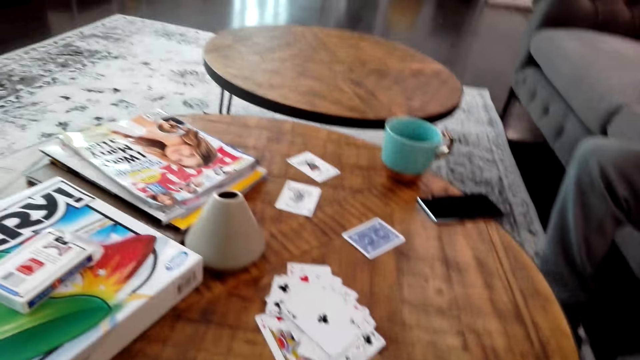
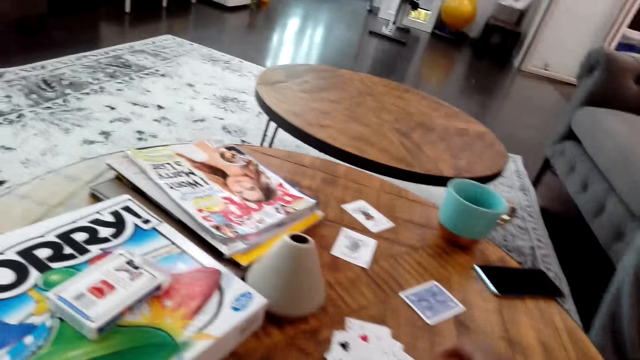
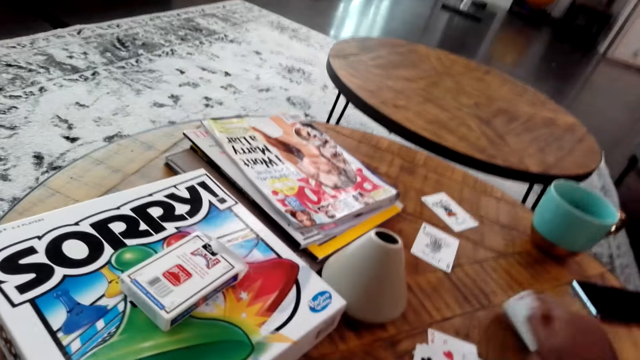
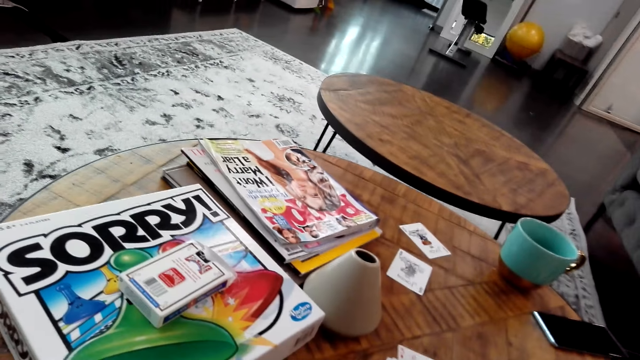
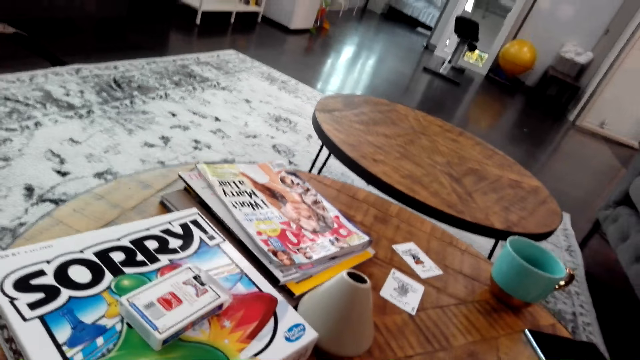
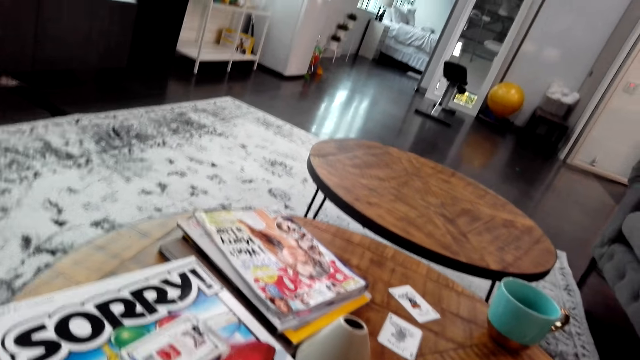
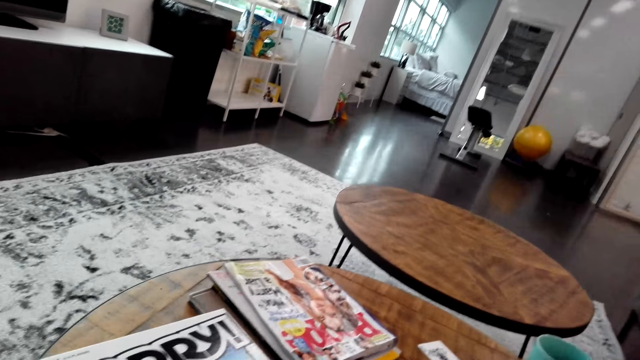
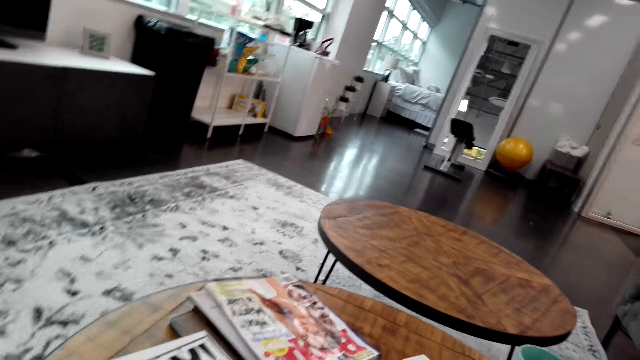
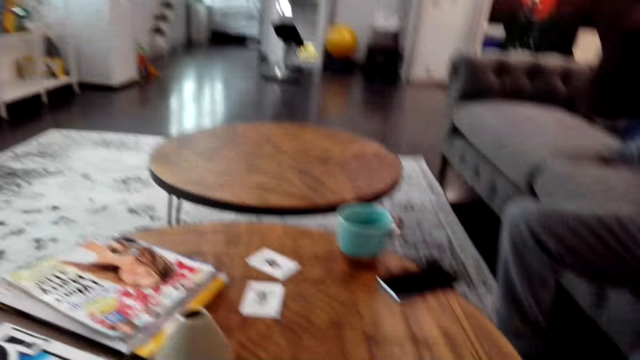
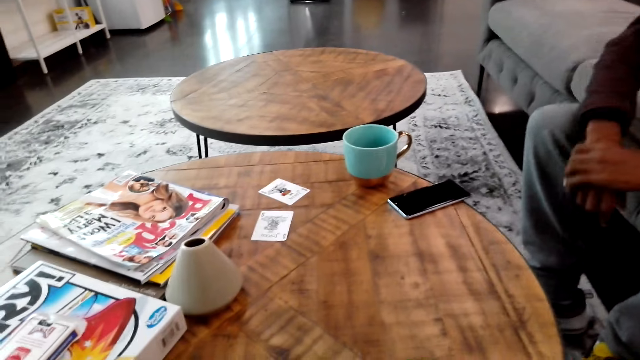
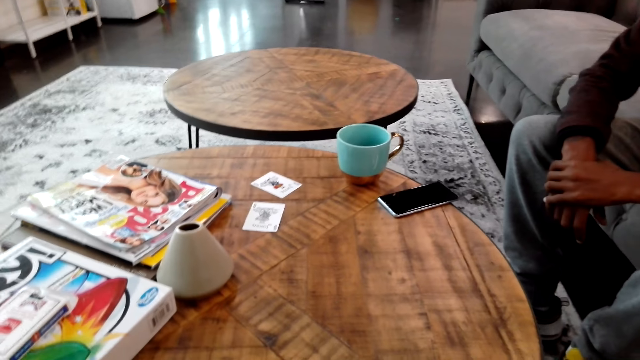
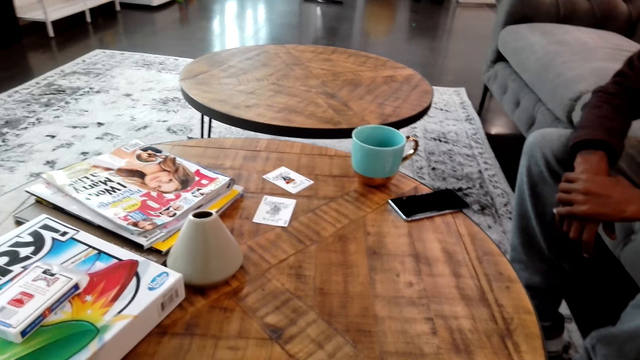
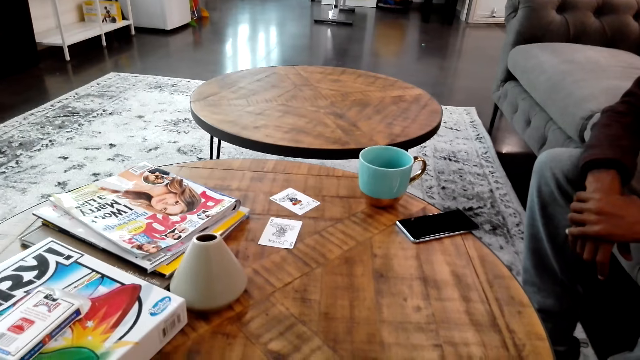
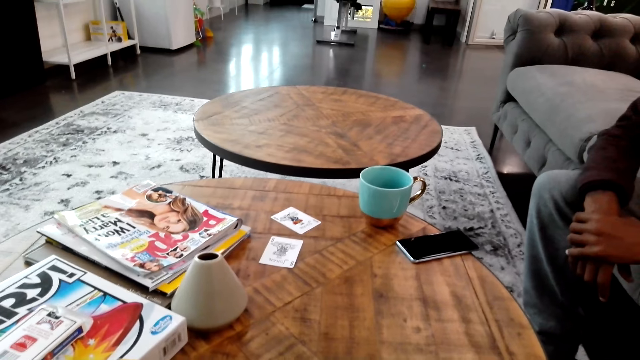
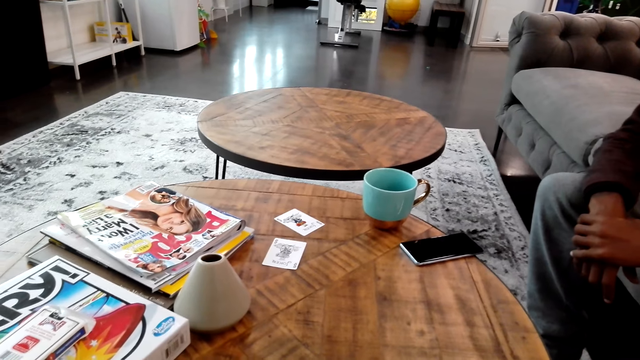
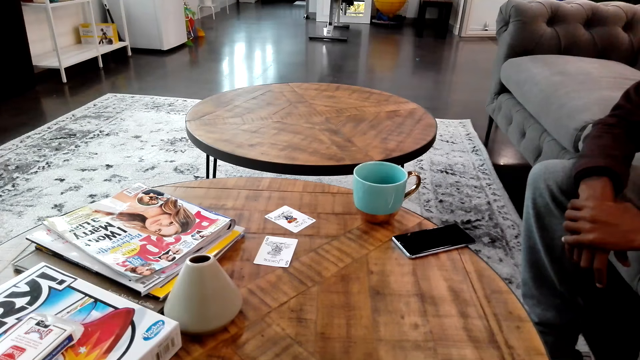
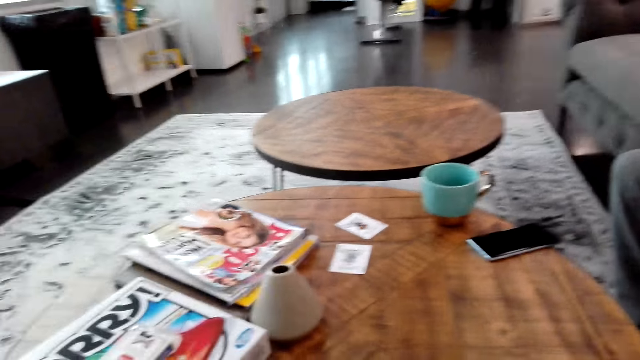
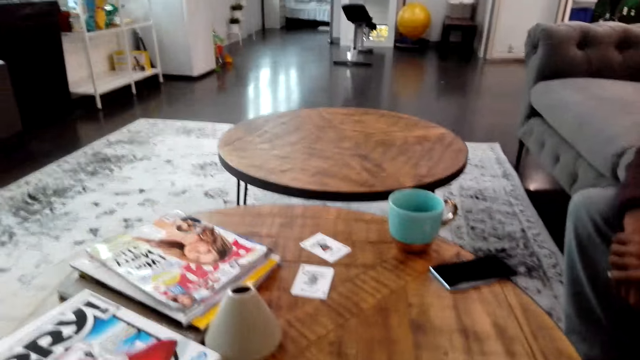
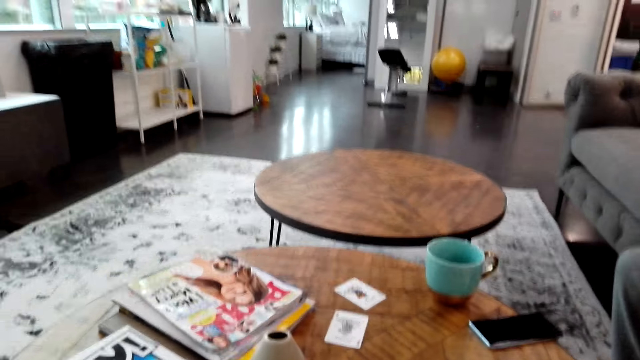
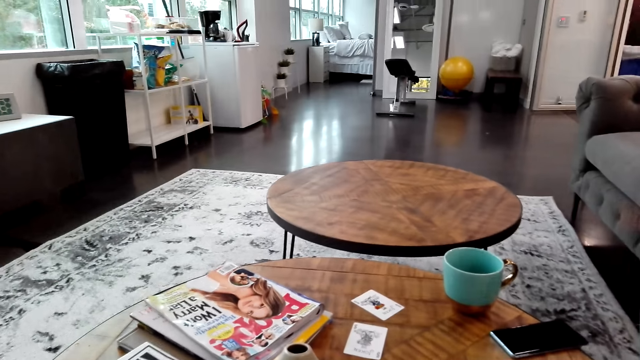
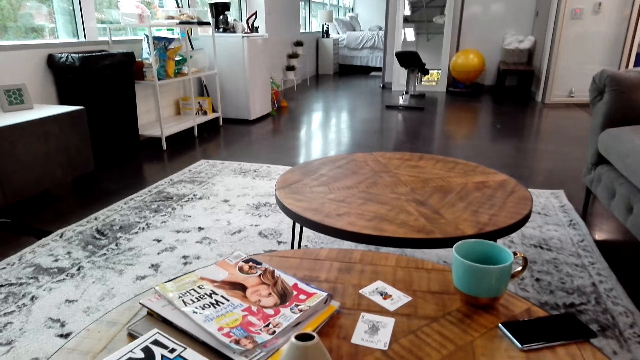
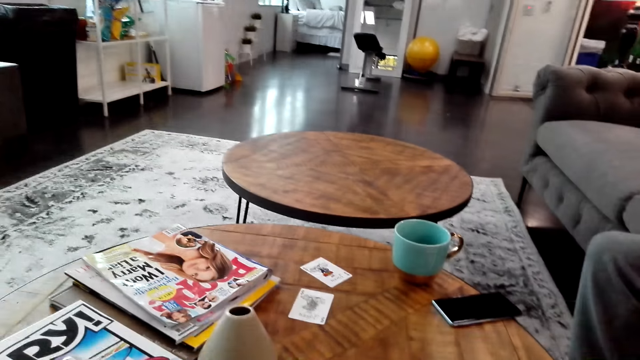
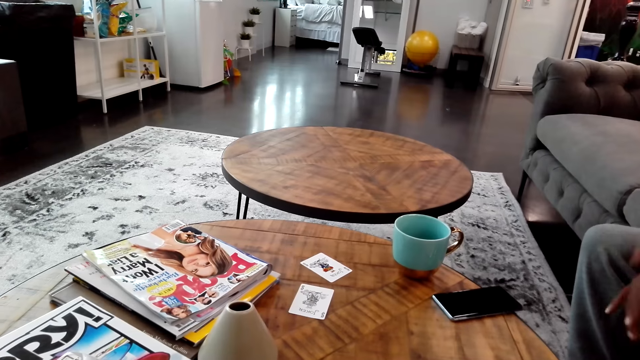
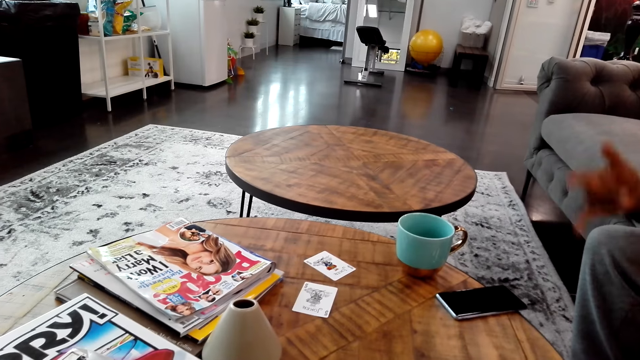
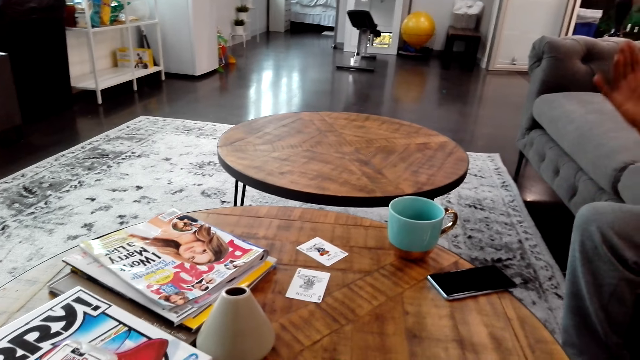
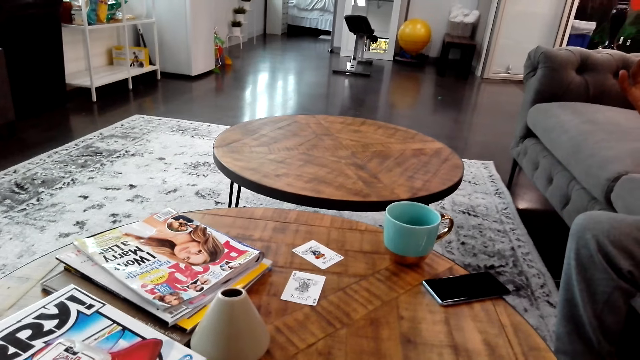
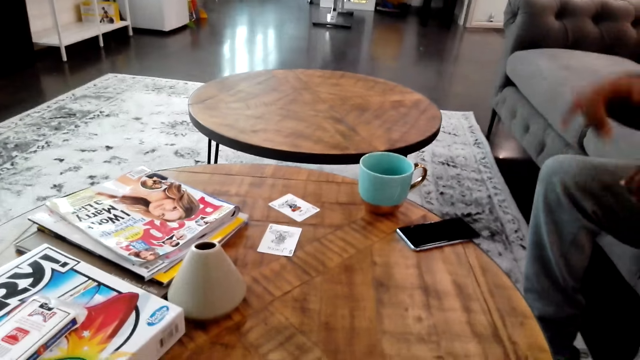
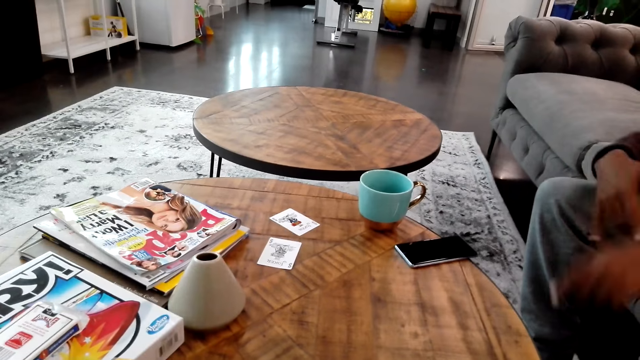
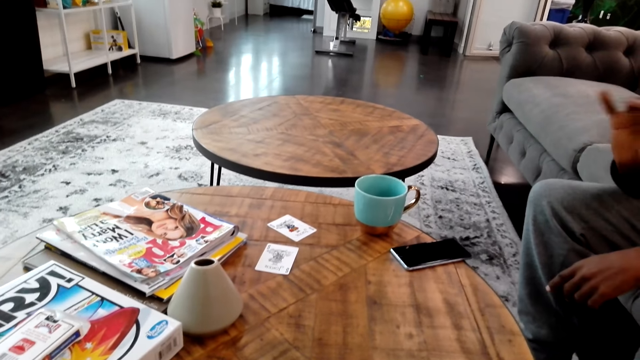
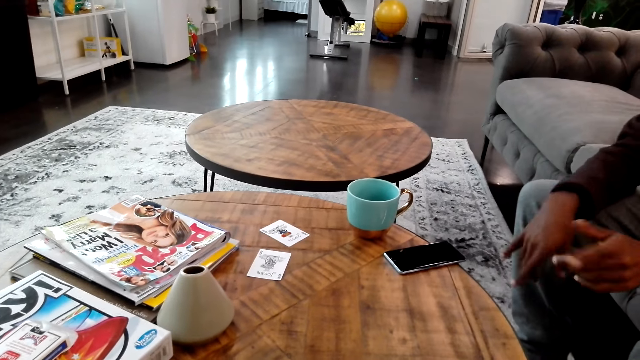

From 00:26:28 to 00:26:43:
A man does something. The camera wearer picks a game card from the table. They look around in the house. The man does something. The man dances. The man moves cards.

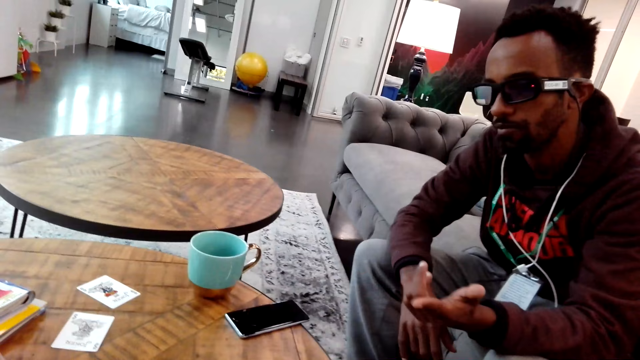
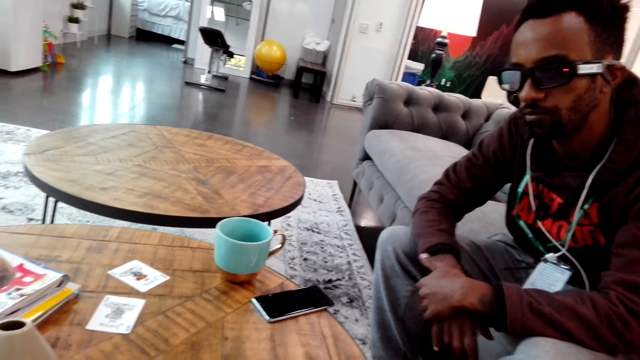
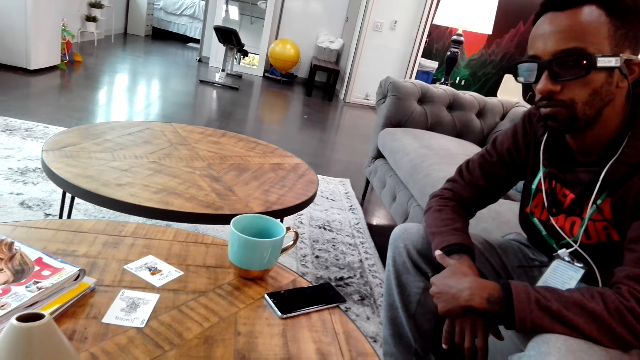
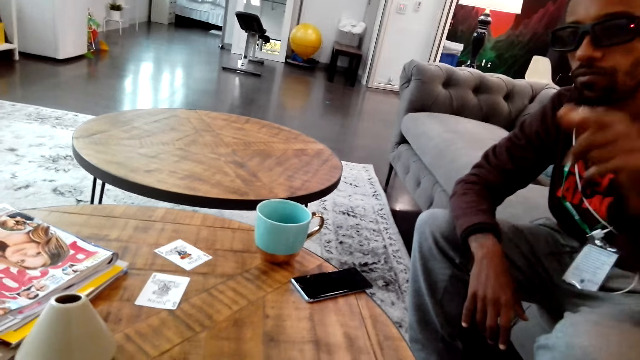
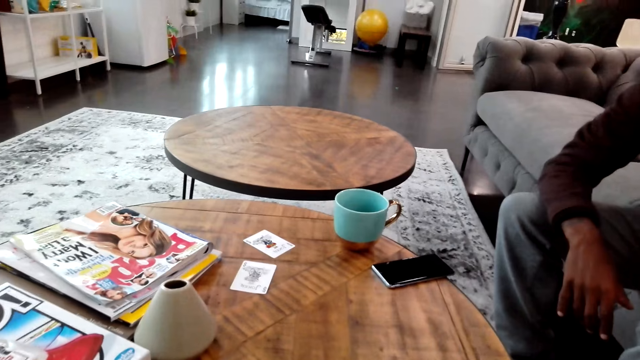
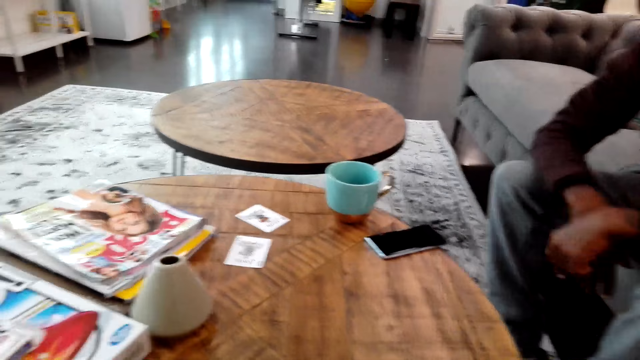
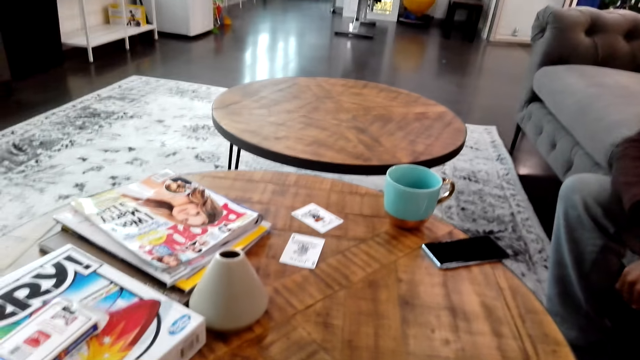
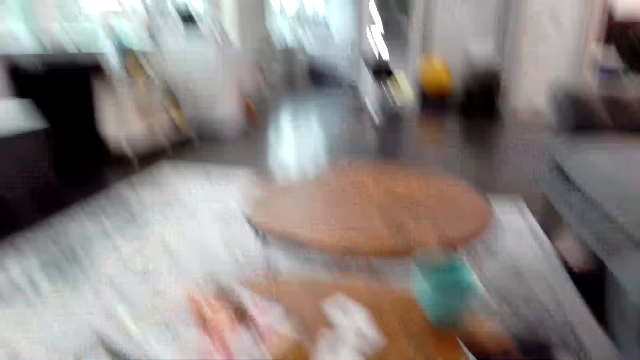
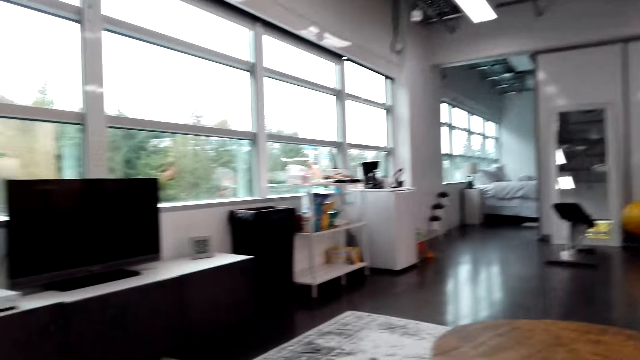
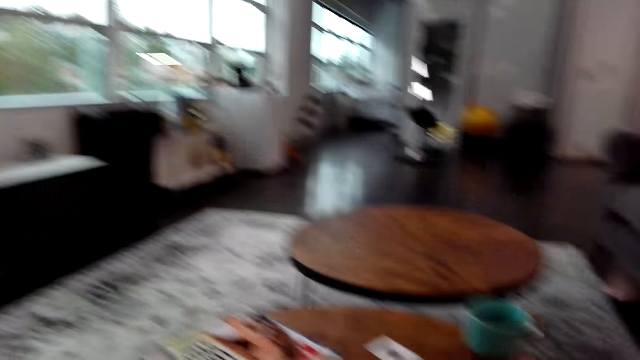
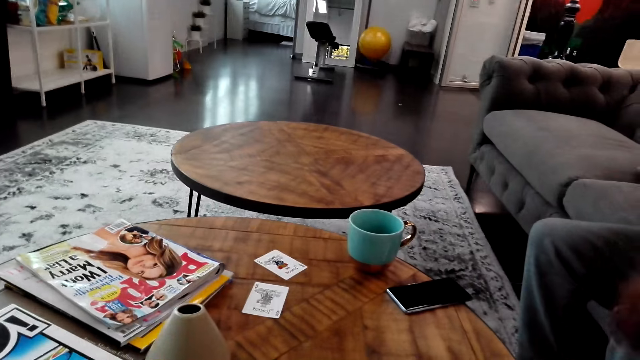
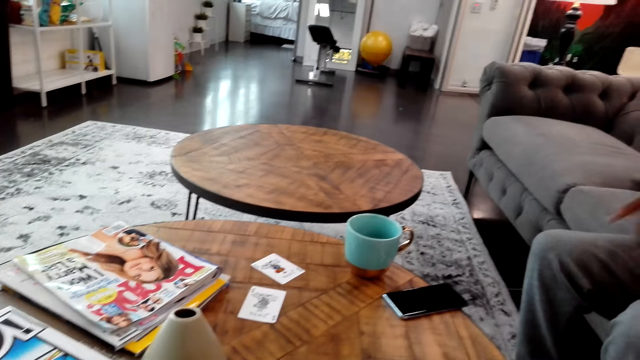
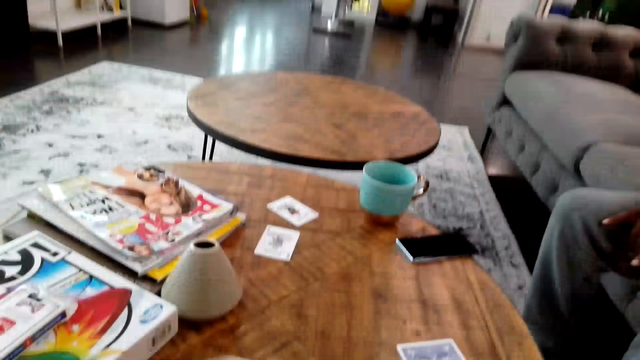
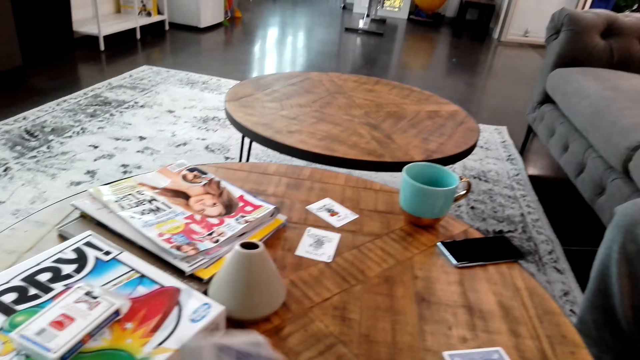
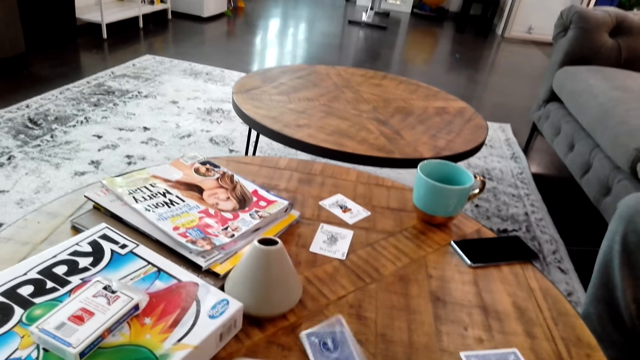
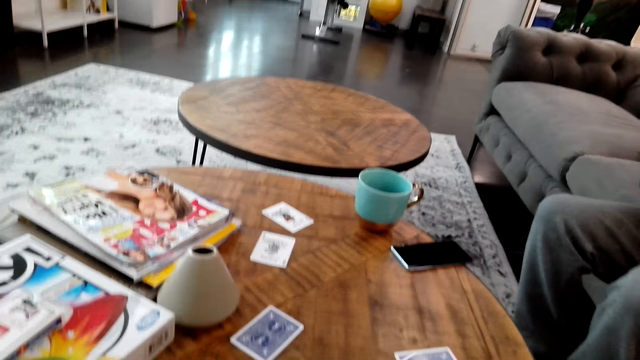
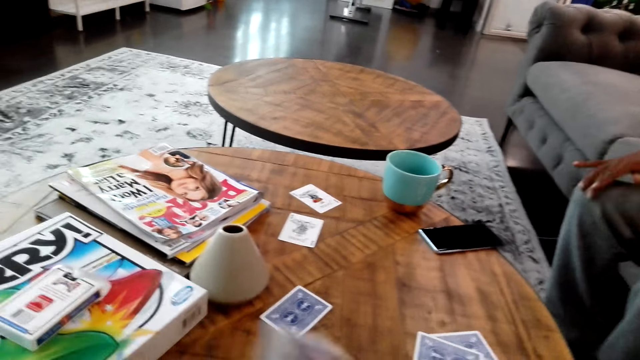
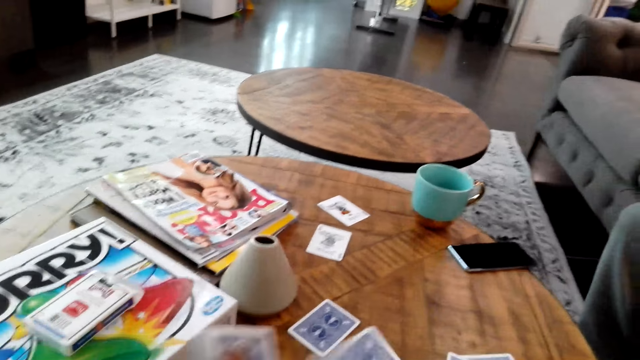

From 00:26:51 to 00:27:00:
A man talks to the camera wearer. The camera wearer looks around. The man does something. The camera wearer shares game cards on the table. They move the cards on the hands.
